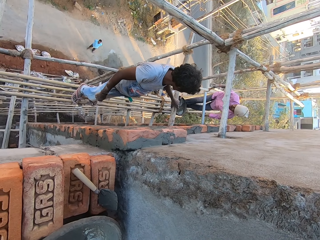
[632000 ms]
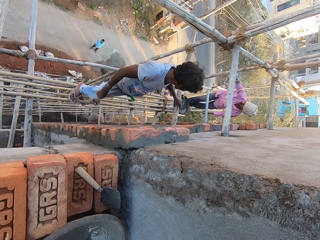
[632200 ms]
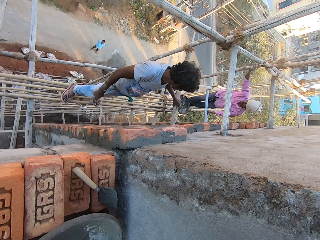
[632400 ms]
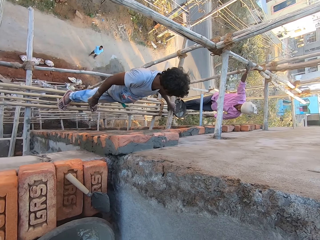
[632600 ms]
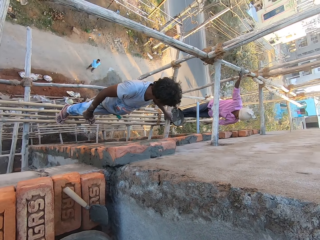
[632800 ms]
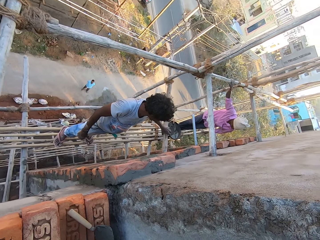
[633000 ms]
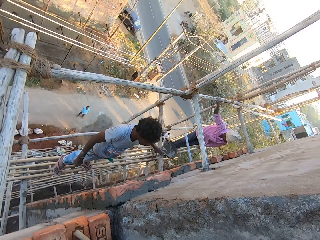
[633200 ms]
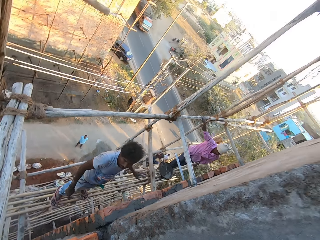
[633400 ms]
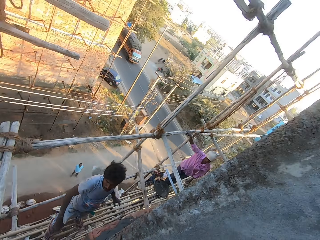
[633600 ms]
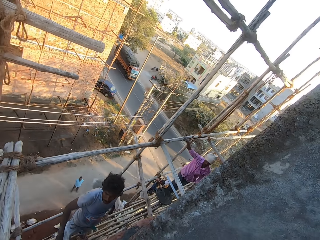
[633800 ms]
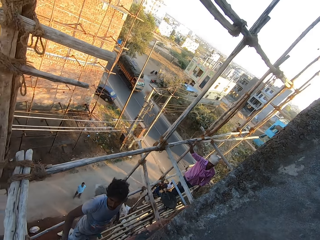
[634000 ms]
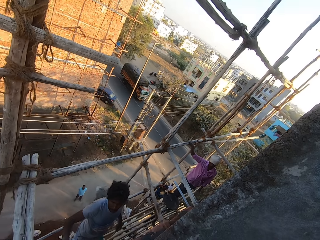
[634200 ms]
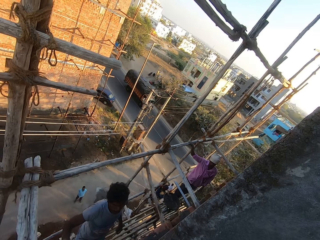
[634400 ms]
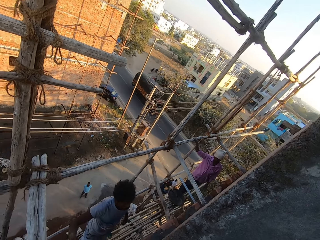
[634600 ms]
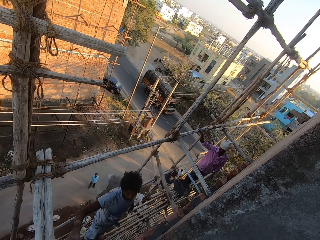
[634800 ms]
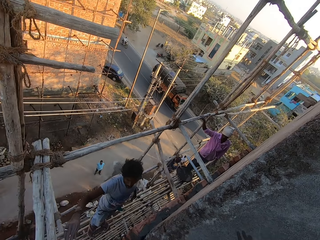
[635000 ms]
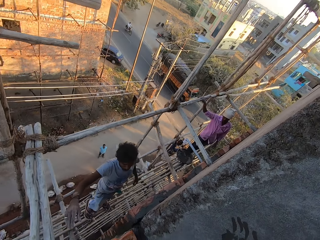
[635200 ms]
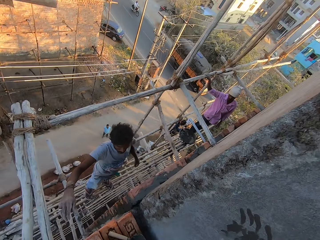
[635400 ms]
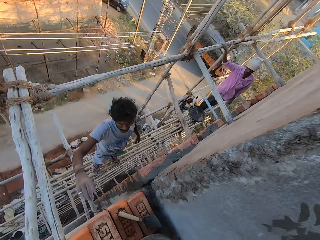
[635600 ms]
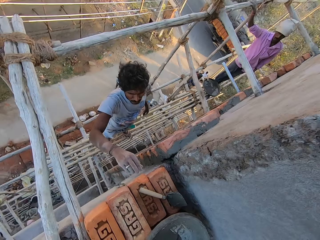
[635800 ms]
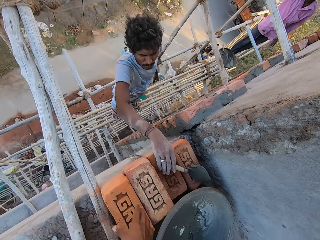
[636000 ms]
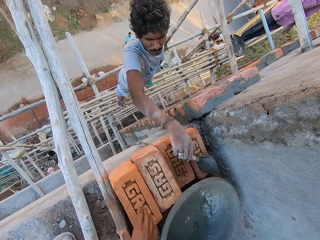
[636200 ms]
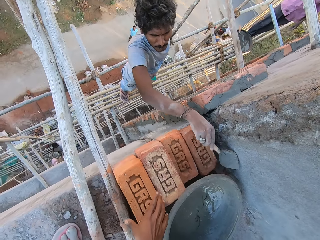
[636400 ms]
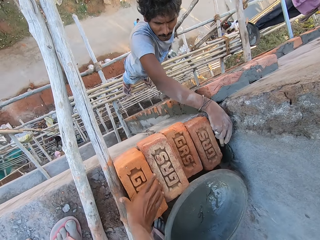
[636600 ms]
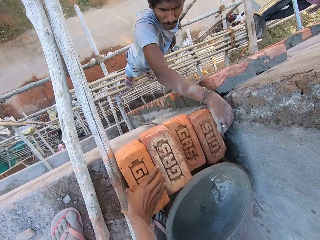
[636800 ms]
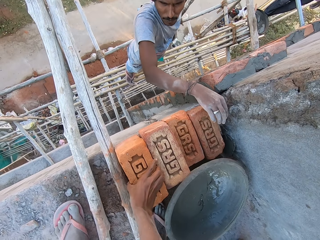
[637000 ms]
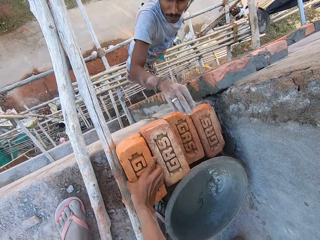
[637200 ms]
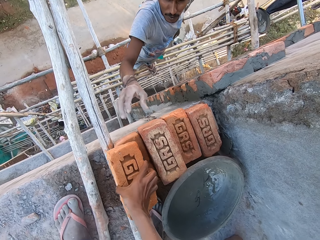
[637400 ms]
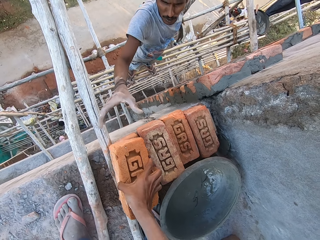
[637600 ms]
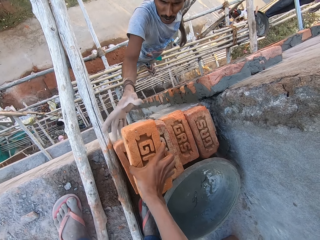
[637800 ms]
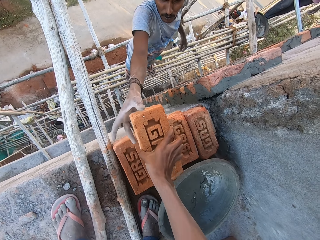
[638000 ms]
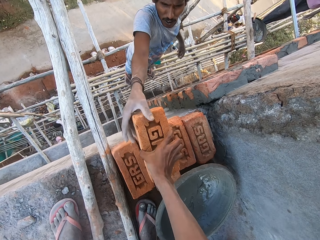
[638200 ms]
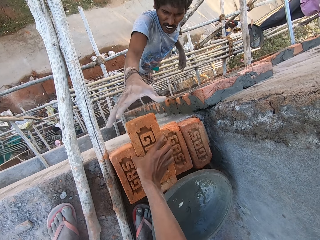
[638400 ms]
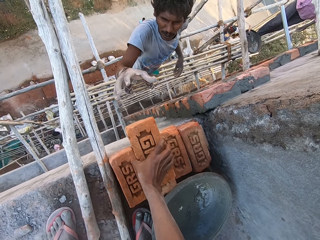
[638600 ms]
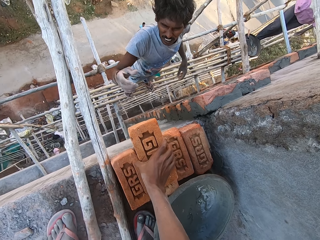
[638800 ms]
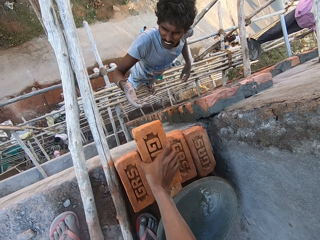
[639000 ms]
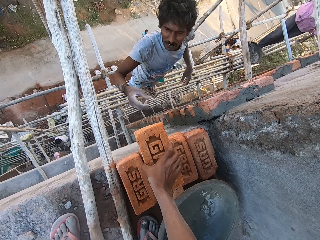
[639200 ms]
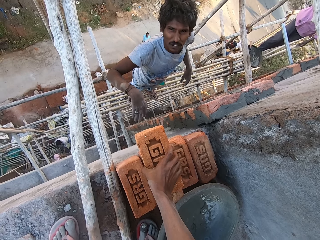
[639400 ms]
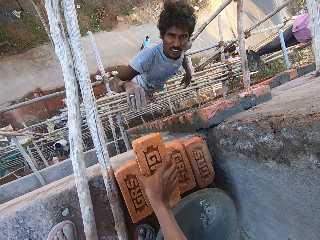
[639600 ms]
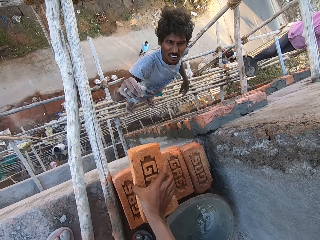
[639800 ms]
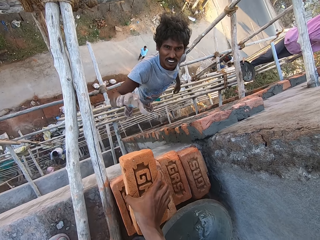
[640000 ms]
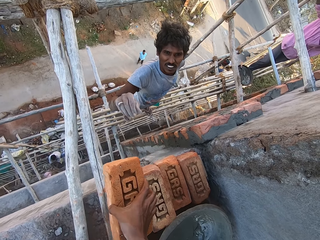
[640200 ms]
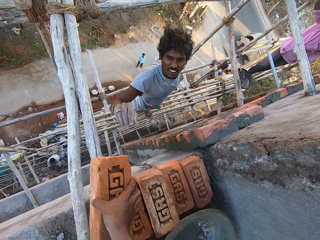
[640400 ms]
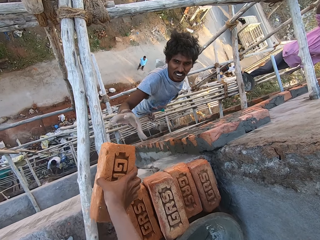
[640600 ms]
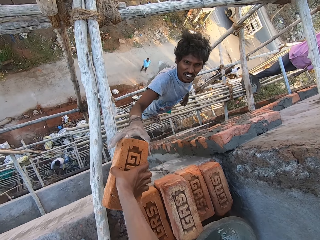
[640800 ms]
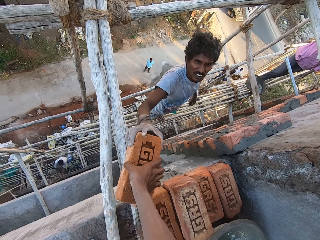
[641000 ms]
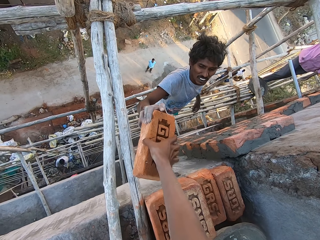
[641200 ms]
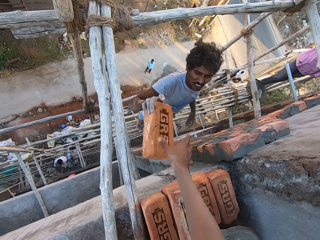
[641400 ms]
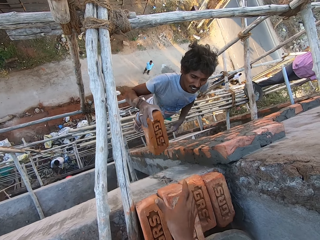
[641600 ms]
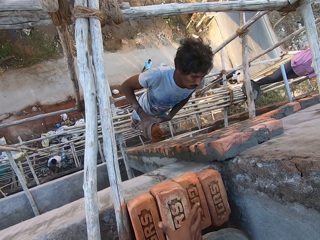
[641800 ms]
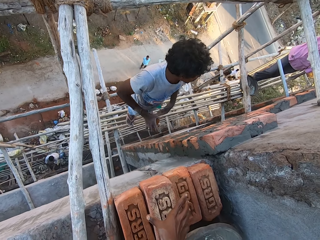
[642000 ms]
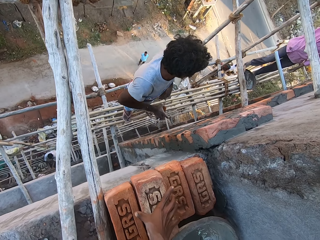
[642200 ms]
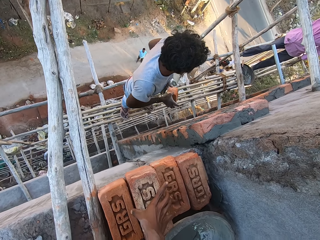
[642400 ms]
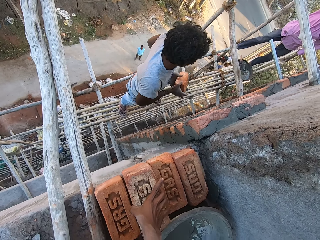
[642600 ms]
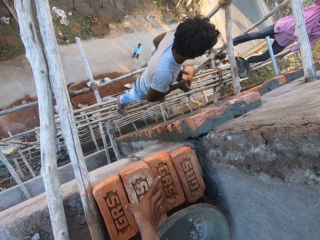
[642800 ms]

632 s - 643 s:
A man holds a bamboo stick with his right hand. Another man takes a trowel from the top of a brick on a floor with his right hand. The camera wearer carries a brick from the top of another brick on the floor with his right hand. He passes the brick in his right hand to the other man. The other man removes his right hand from the brick in the camera wearer's right hand and converses with the camera wearer. The camera wearer carries the brick in his right hand from the top of another brick on the floor with his right hand. The other man collects the brick in the right hand of the camera wearer.

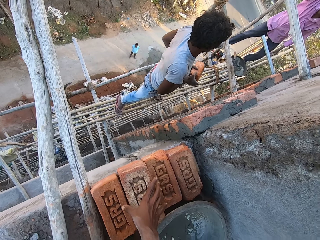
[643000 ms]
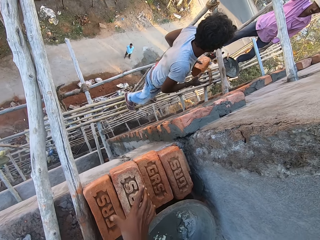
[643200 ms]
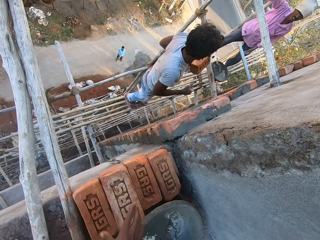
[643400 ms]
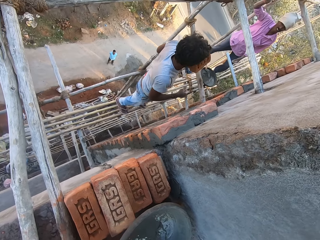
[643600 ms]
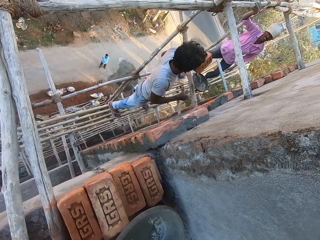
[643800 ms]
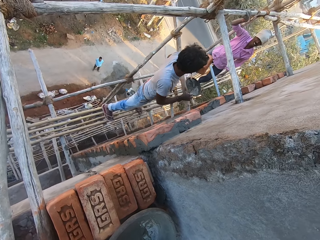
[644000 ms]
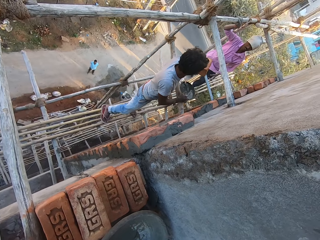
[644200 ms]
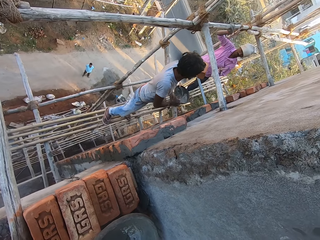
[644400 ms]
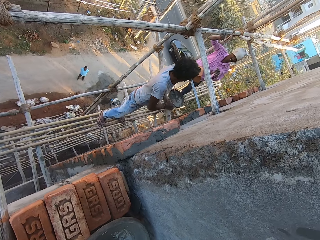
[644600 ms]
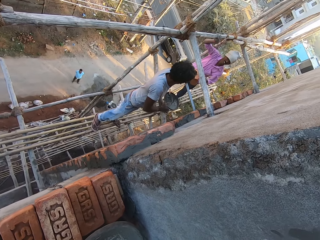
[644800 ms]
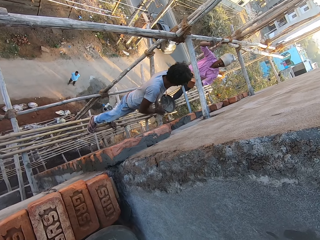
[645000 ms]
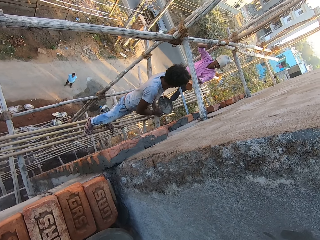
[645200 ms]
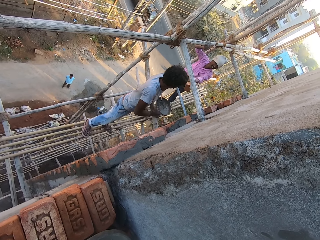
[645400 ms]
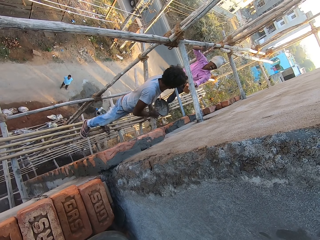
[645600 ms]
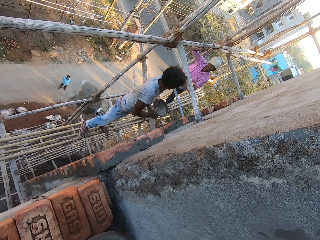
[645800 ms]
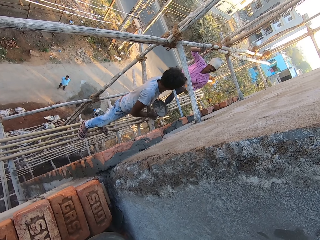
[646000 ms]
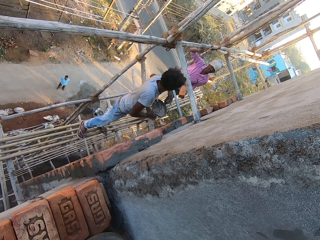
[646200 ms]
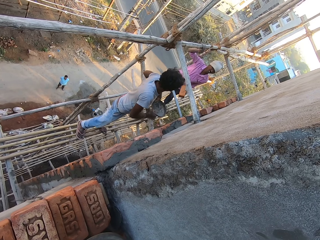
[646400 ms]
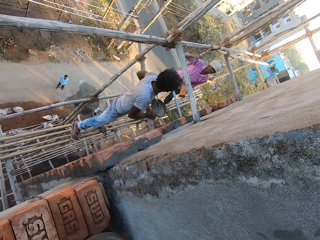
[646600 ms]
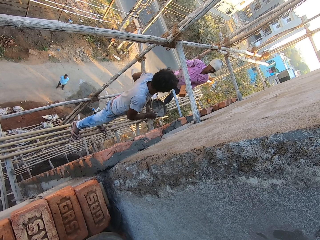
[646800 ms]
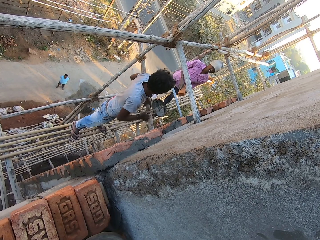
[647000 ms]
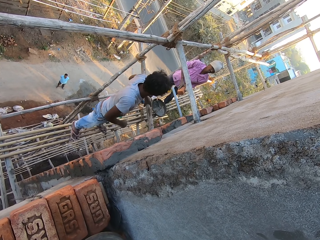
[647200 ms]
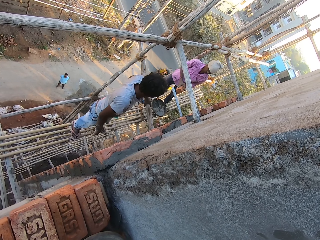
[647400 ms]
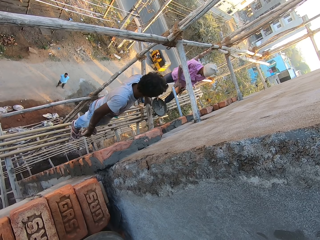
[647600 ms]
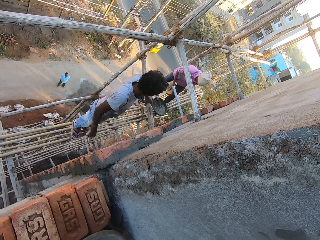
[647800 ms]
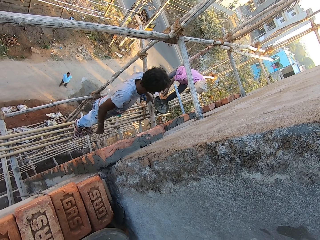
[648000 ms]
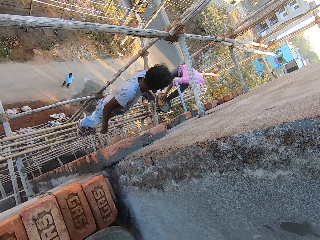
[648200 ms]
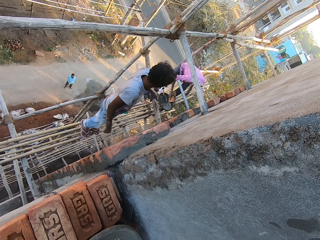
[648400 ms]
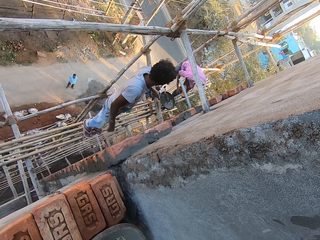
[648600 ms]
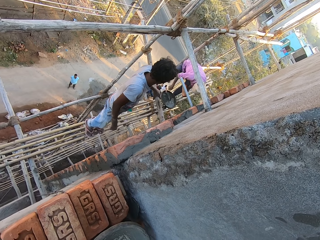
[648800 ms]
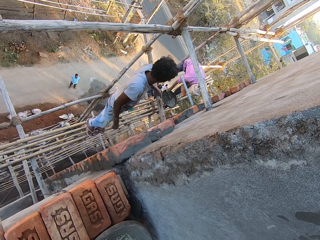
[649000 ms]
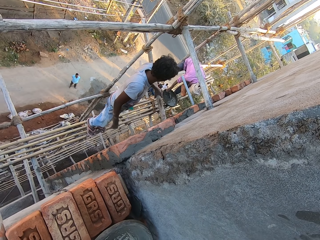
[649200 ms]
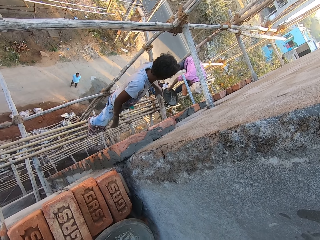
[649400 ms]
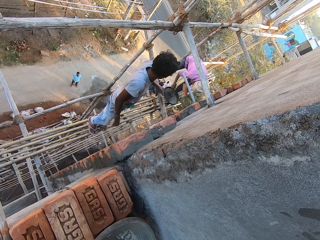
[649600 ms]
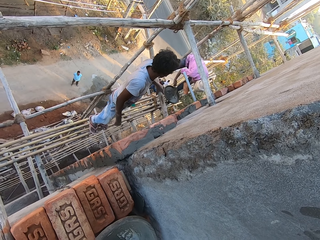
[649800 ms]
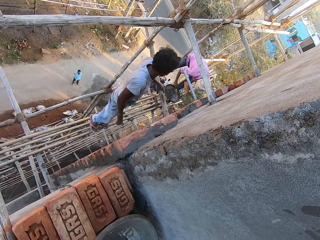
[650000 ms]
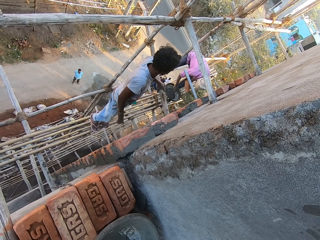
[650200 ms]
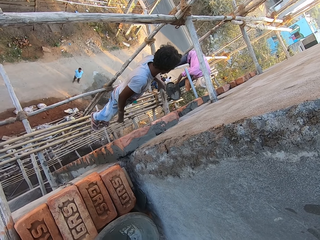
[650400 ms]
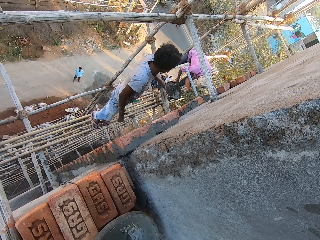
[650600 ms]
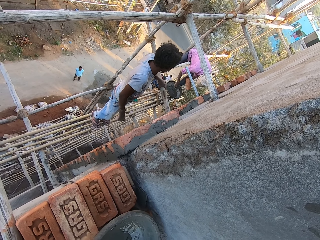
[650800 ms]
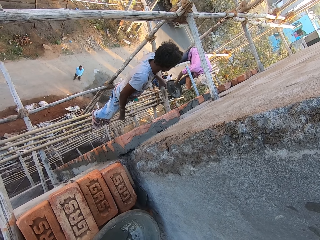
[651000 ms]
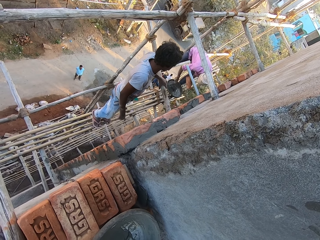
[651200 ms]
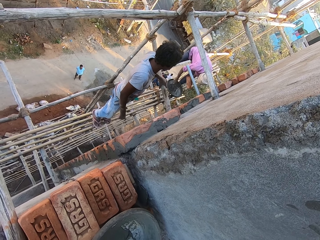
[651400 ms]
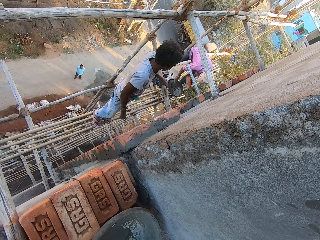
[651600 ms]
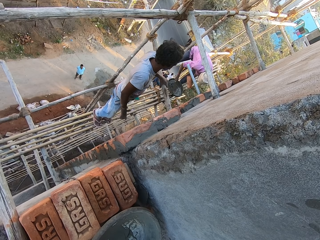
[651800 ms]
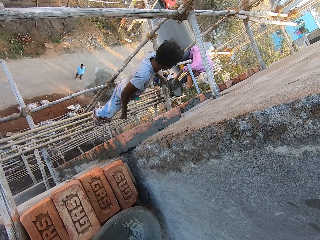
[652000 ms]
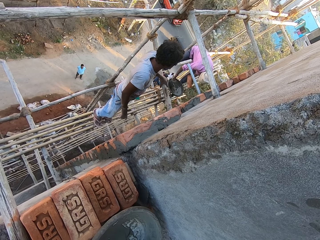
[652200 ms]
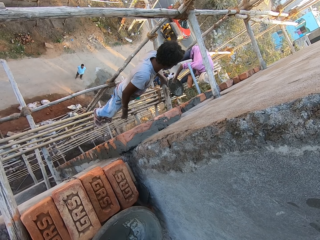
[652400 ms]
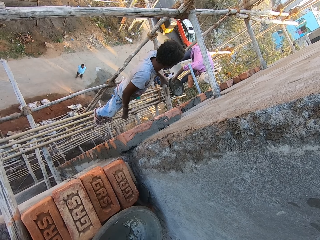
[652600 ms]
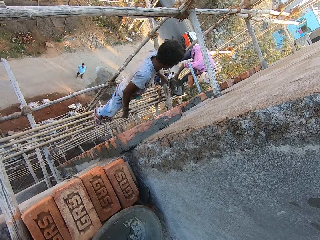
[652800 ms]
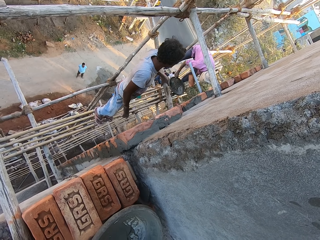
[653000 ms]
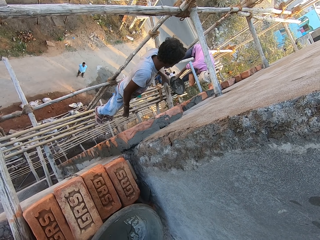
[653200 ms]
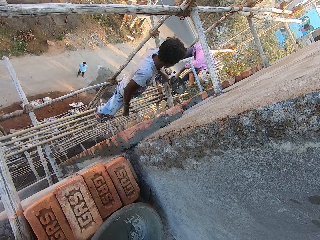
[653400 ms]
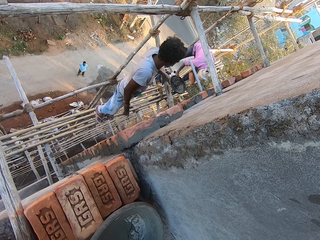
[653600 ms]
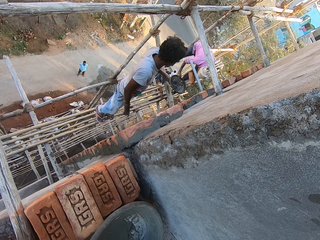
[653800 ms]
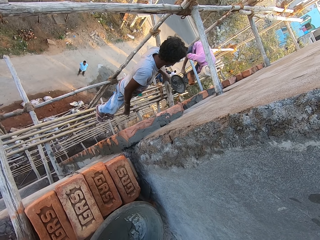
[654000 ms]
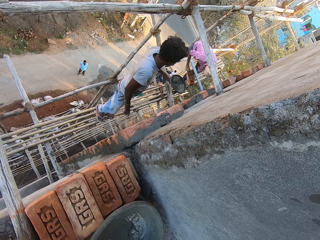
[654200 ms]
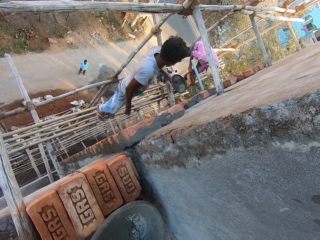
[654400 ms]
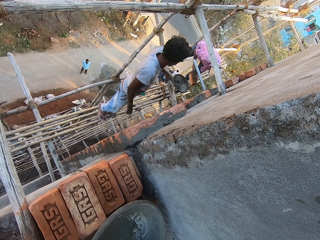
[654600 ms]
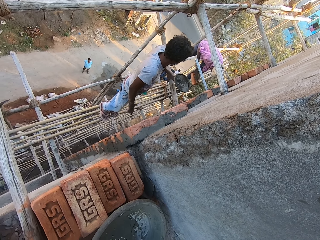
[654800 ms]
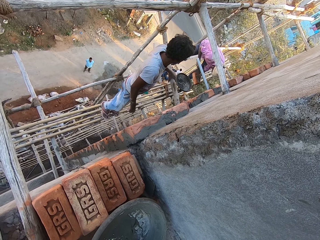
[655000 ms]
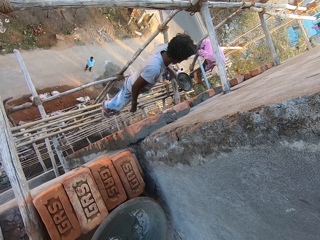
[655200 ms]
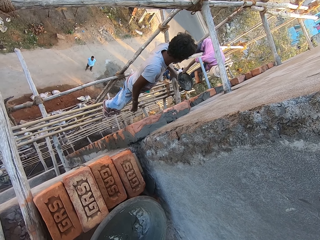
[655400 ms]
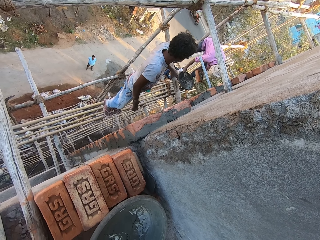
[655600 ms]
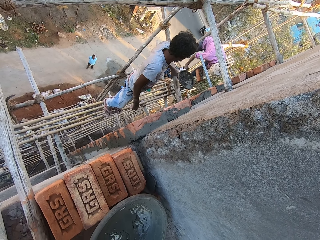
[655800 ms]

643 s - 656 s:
The man passes the brick in his right hand to his left hand and gives another man the brick in his left hand. The other man converses with the first man. The camera wearer looks around. The other man puts the brick in his right hand in the mortar pan on the wood, passes the brick from his right hand to his left hand, and takes a trowel from the mortar in the mortar pan on the wood. The first man converses with the other man. The other man mixes the mortar in the mortar pan with the trowel in his right hand. The camera wearer takes some mortar from the mortar pan with the trowel in his right hand. The other man puts the mortar on the trowel in his right hand on the brick in his left hand and drops the trowel in his right hand in the mortar pan.
